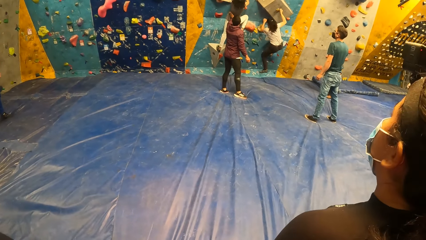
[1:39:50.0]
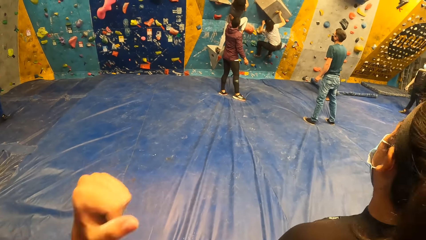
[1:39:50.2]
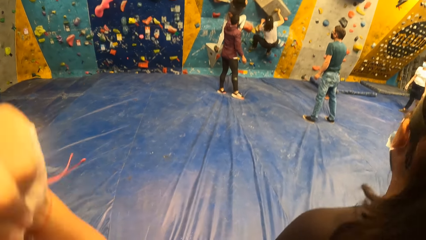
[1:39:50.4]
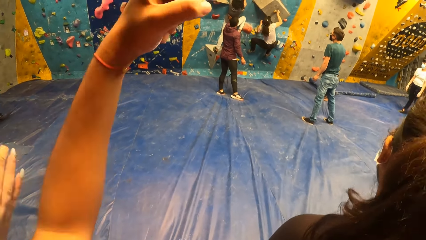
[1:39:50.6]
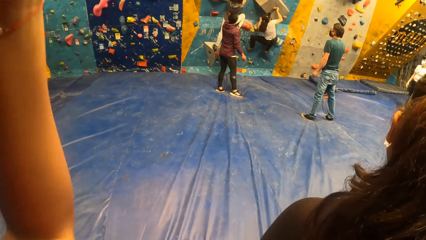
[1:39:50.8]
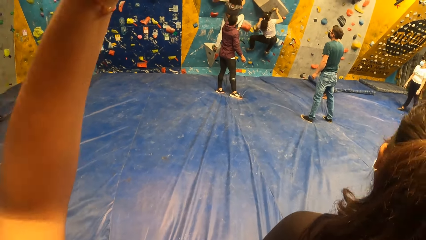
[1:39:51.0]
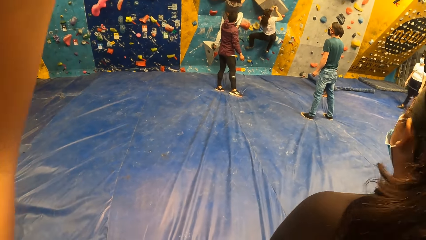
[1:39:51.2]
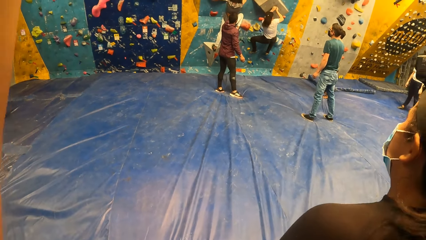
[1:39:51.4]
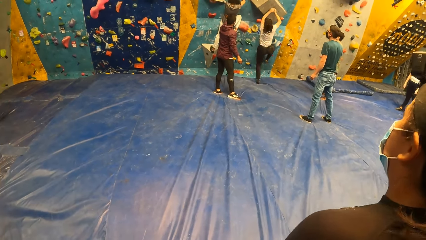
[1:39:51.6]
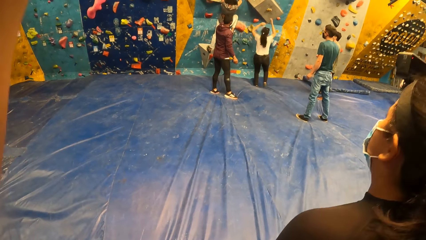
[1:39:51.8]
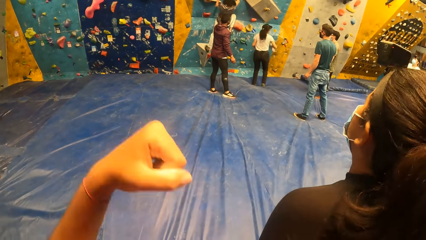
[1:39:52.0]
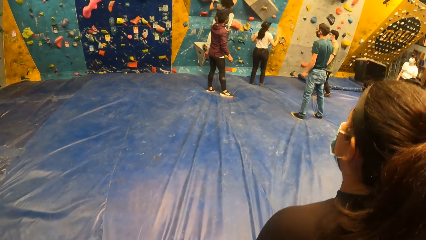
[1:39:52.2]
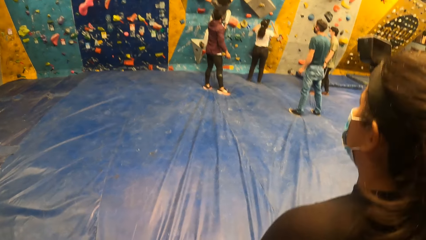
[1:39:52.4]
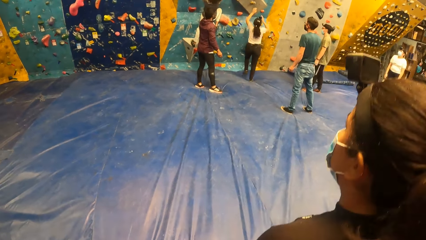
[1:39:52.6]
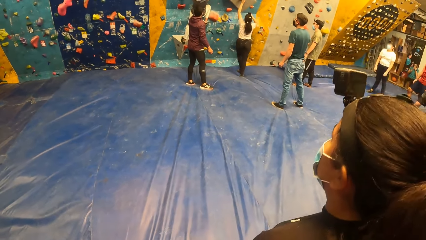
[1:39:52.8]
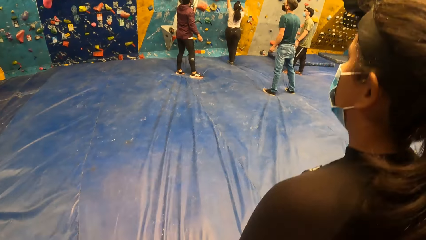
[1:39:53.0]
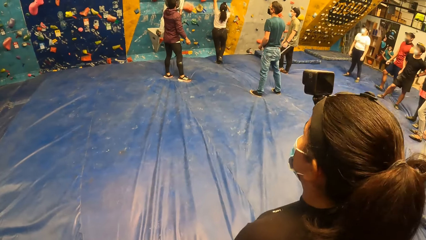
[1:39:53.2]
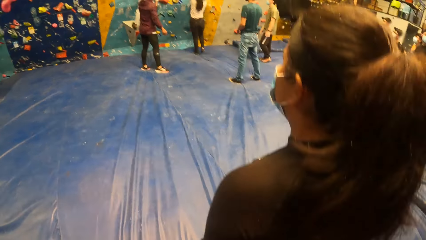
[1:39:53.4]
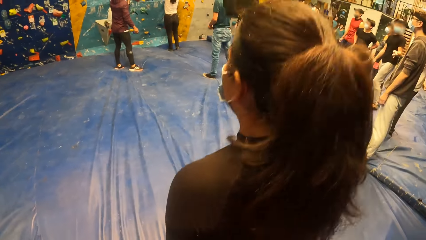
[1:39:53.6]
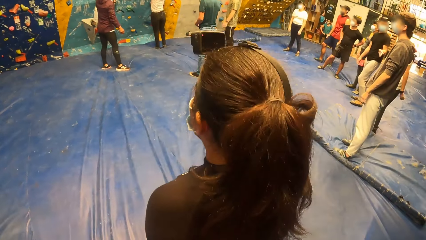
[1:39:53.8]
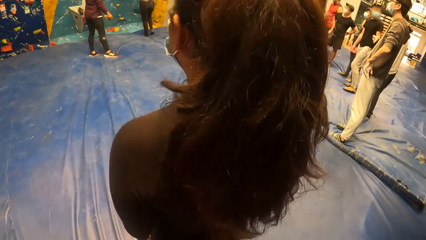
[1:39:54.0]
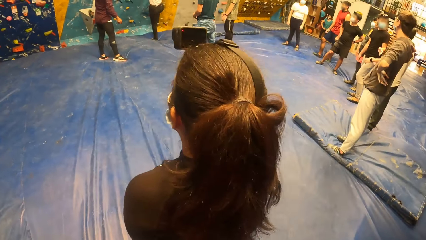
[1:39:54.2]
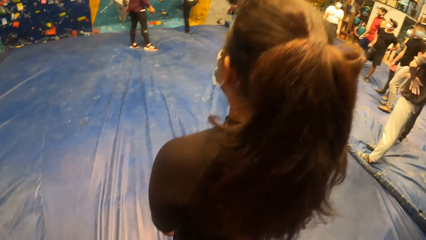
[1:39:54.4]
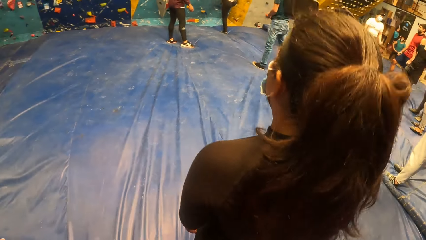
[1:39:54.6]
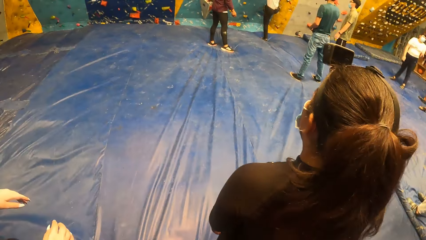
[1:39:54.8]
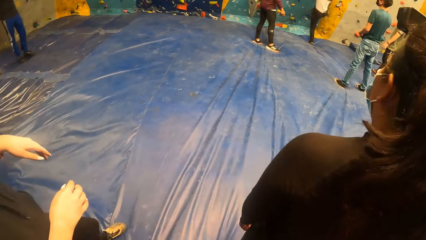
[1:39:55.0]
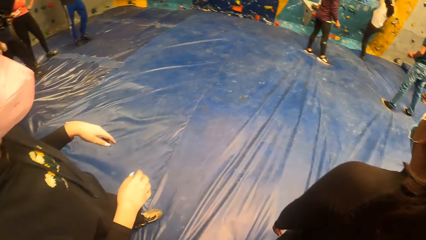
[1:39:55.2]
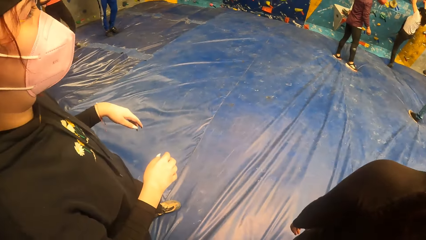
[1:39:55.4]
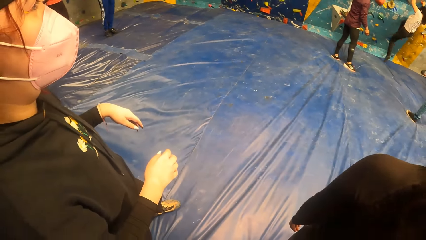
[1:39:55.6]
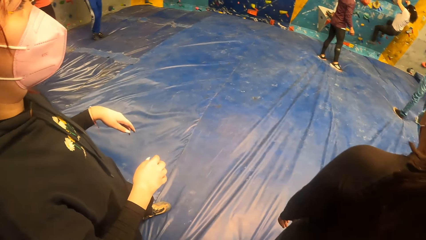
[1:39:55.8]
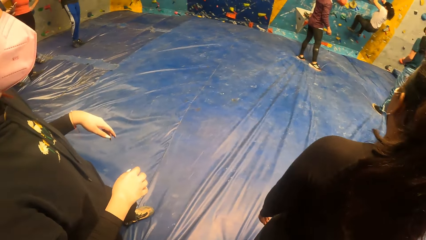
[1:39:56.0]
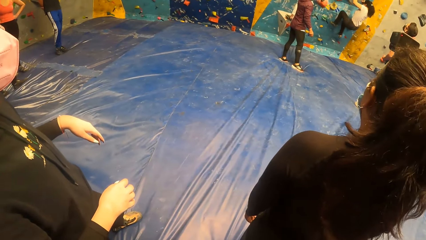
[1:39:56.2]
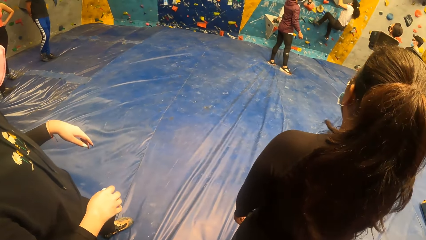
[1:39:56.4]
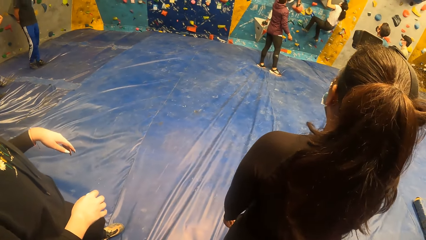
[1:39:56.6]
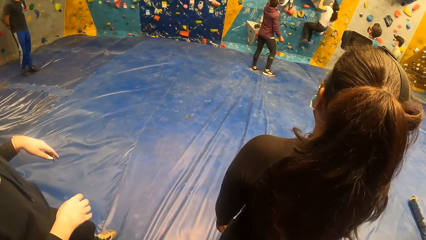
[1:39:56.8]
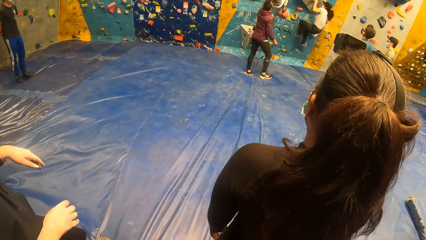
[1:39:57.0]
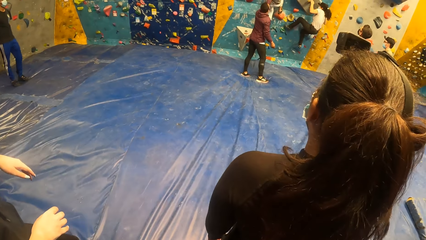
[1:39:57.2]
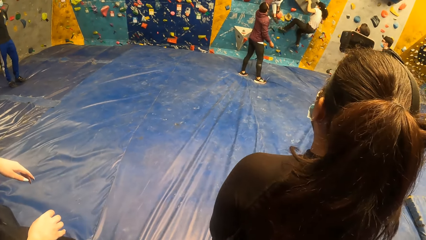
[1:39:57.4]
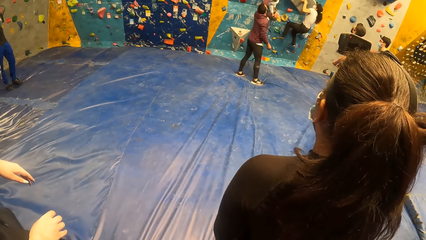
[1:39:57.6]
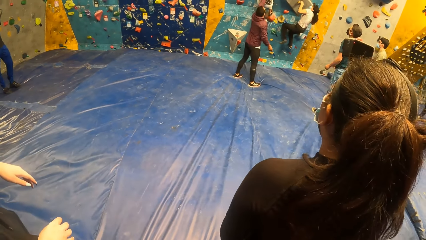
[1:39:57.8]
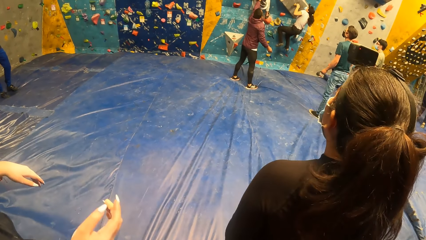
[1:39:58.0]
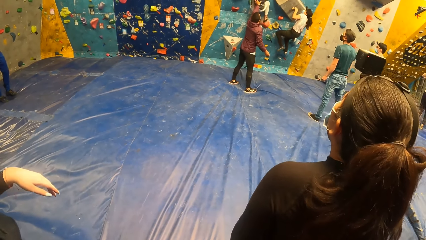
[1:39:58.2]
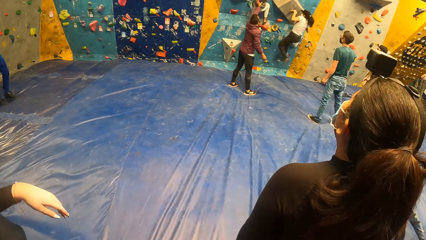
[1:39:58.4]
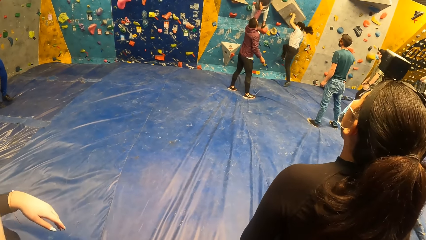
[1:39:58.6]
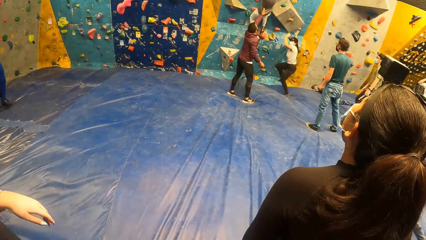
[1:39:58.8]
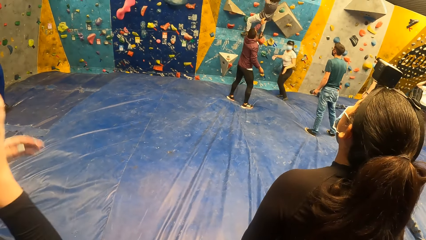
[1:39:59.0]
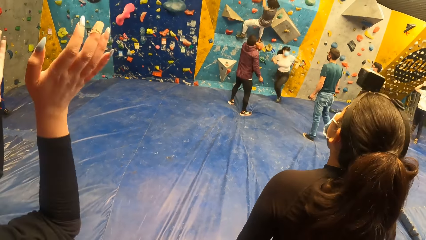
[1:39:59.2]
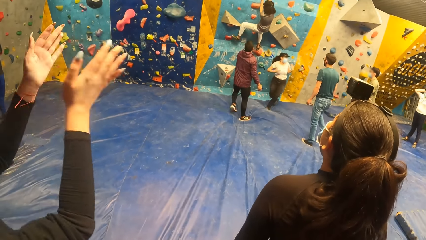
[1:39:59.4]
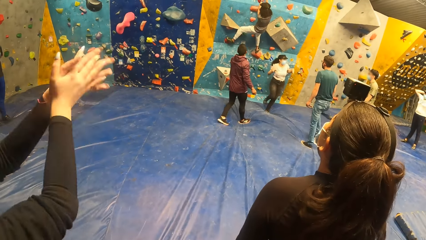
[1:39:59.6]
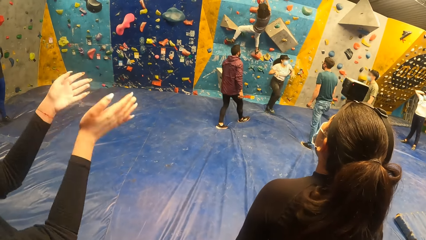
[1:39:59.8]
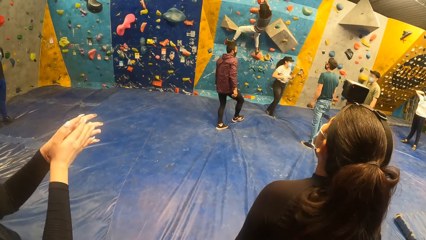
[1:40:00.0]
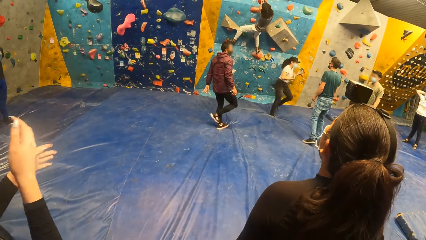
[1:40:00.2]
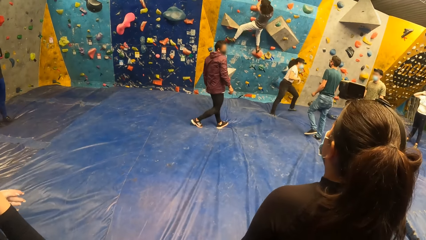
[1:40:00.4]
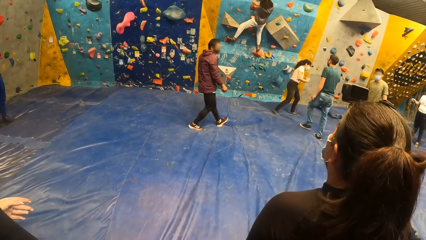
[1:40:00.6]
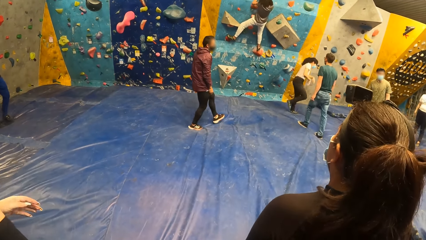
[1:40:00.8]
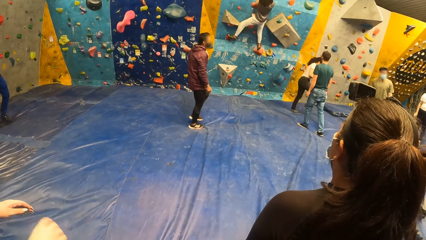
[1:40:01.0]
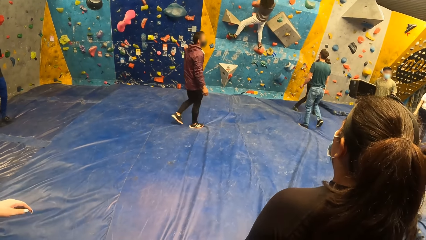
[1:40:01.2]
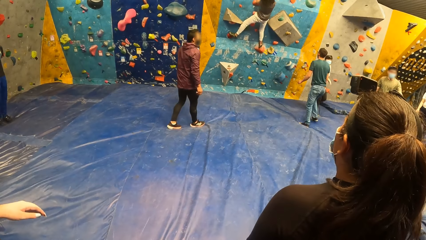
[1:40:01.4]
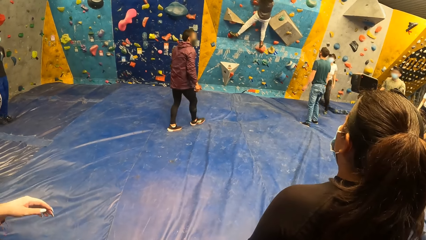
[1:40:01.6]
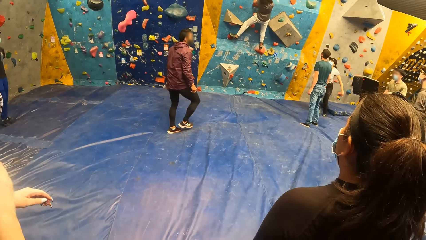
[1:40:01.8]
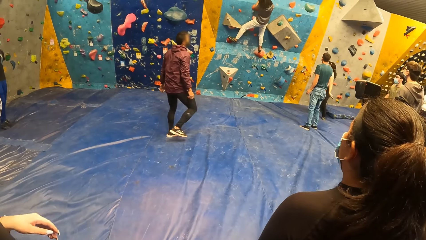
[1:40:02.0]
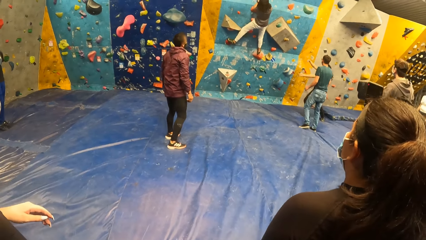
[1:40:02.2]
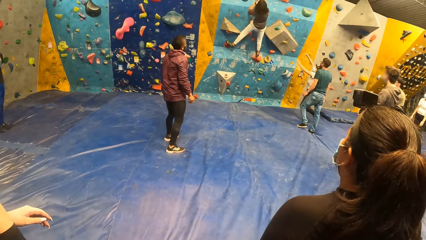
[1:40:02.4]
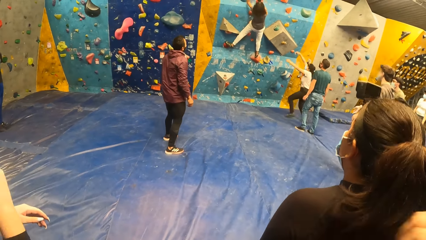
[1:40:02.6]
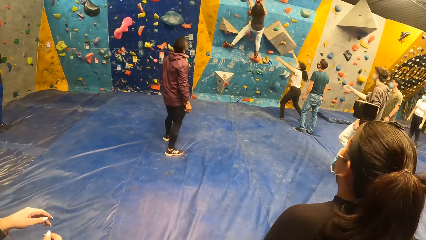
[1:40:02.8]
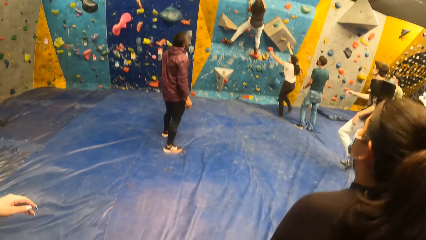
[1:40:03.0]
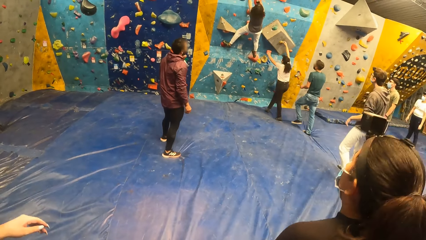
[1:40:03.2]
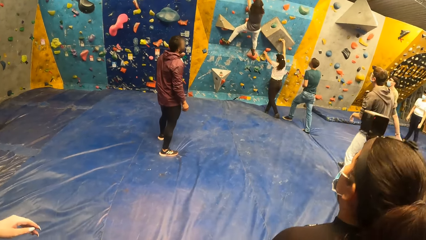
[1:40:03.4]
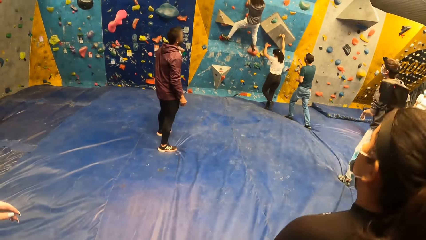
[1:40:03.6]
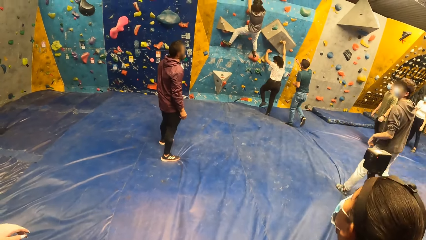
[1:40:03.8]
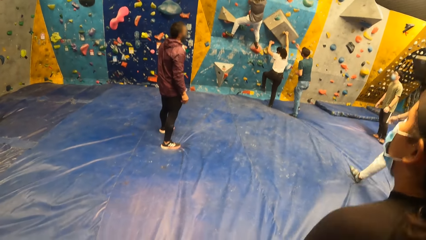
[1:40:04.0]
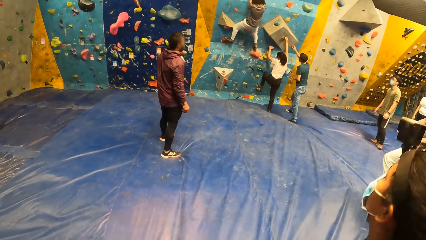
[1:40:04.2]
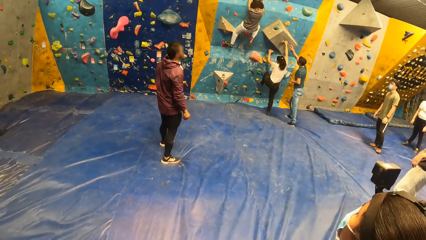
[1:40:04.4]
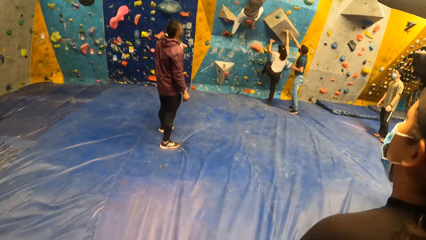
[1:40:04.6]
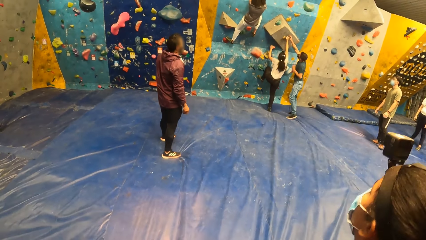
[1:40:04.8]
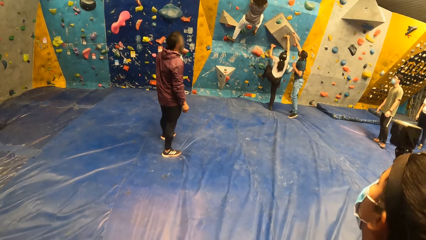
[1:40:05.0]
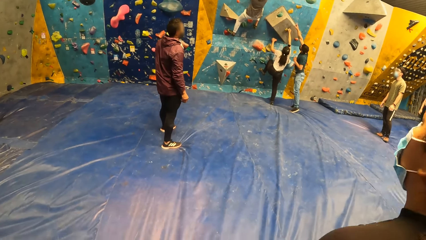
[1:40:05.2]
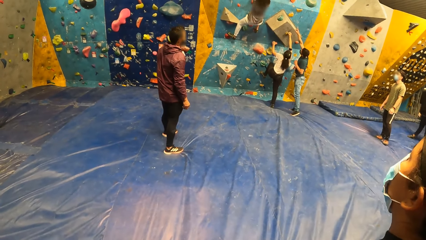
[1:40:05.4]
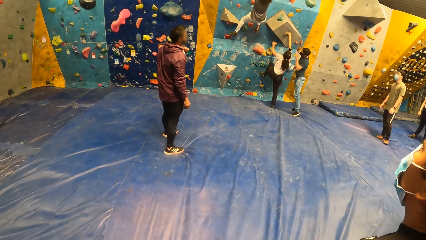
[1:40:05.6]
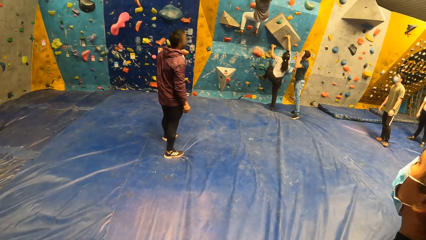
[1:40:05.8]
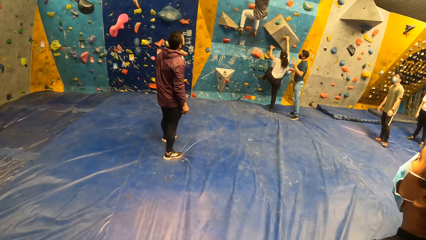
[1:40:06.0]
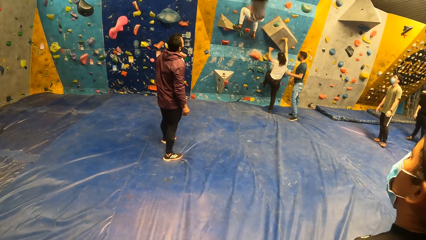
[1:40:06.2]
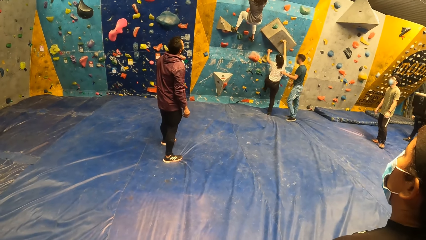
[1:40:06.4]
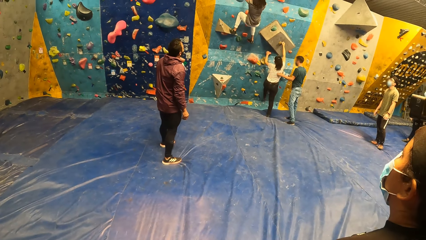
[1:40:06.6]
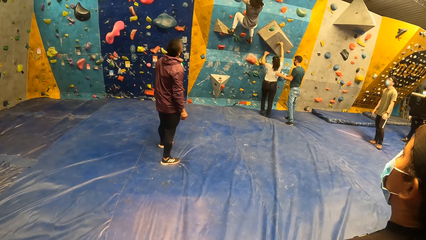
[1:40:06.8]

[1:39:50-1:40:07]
The camera wearer raises a hand. A woman falls from the bouldering wall. The camera wearer looks around. The woman climbs the bouldering wall. The woman falls from the bouldering wall. The woman wiggles the fingers on both hands.
